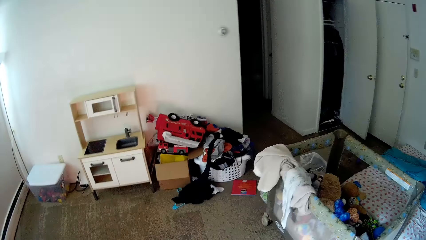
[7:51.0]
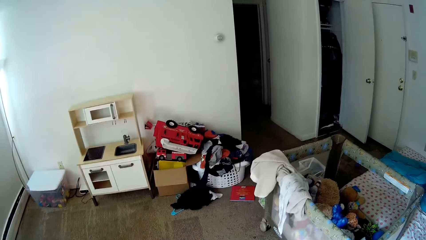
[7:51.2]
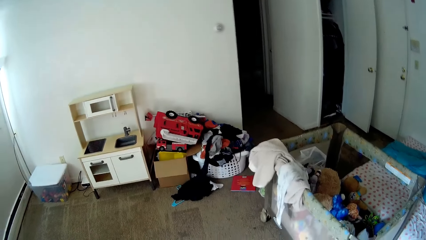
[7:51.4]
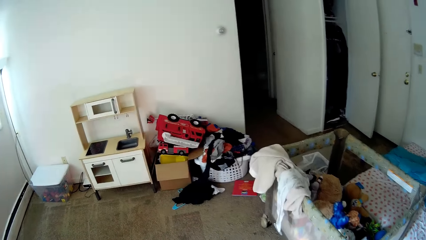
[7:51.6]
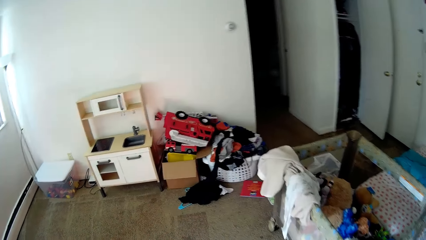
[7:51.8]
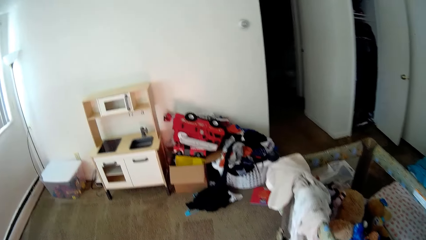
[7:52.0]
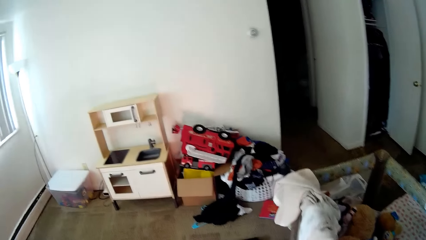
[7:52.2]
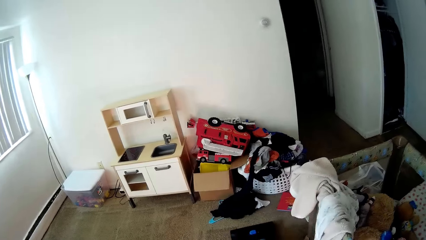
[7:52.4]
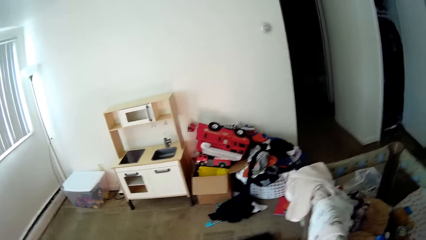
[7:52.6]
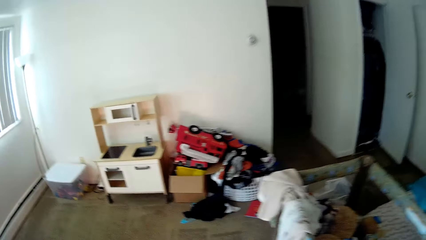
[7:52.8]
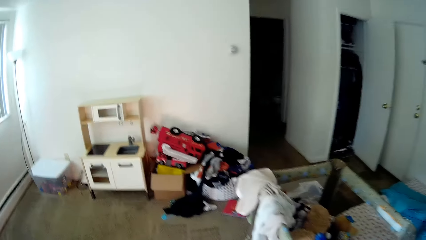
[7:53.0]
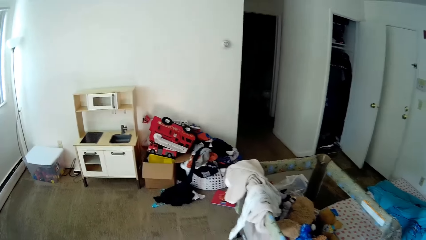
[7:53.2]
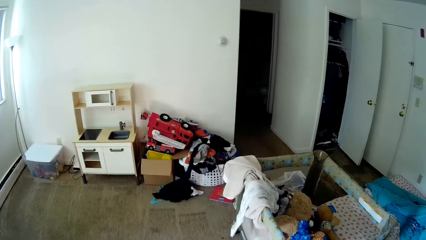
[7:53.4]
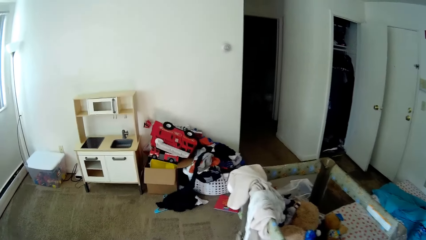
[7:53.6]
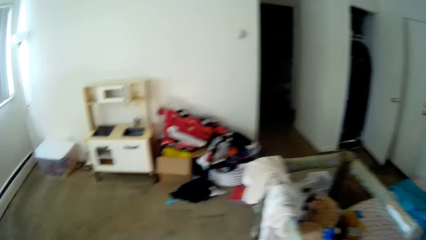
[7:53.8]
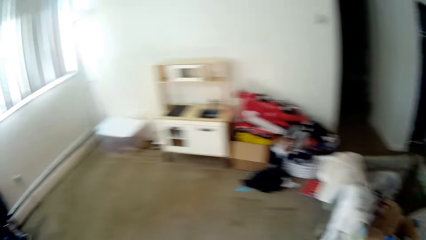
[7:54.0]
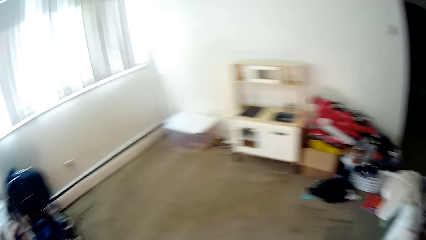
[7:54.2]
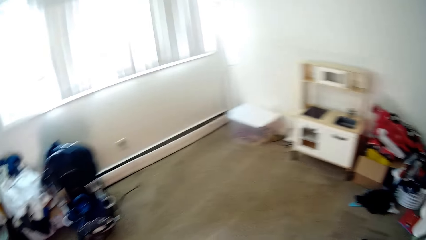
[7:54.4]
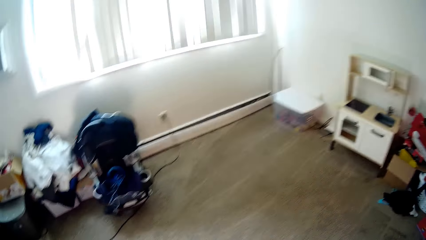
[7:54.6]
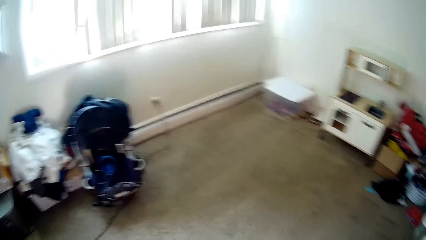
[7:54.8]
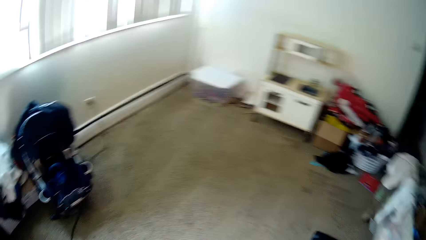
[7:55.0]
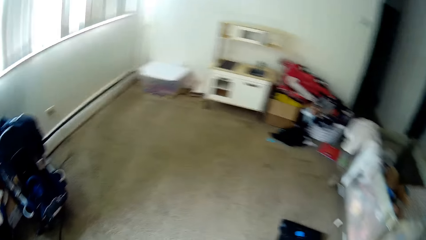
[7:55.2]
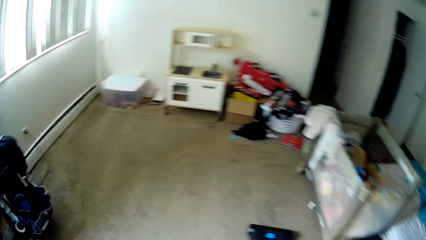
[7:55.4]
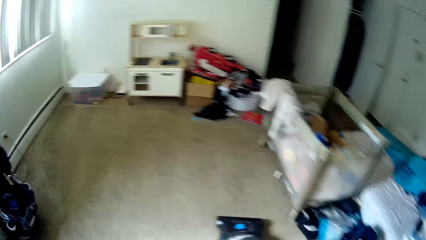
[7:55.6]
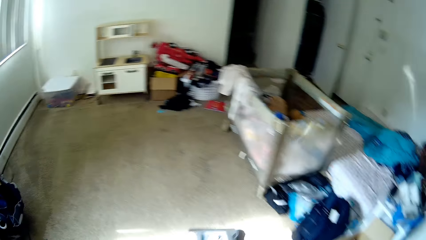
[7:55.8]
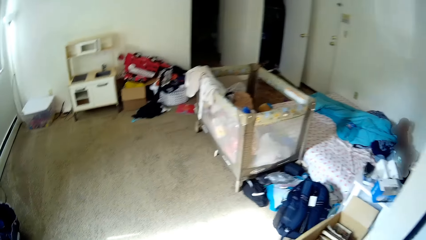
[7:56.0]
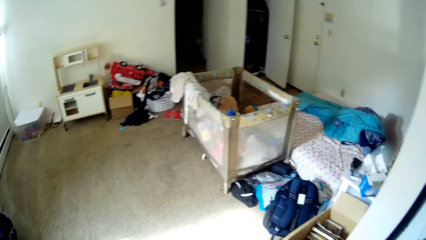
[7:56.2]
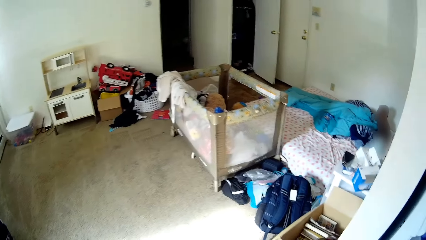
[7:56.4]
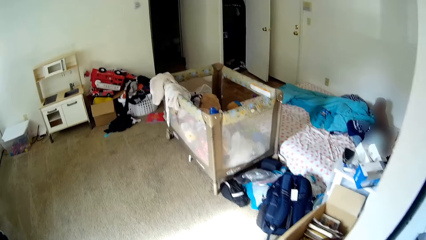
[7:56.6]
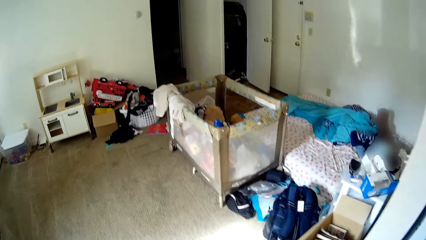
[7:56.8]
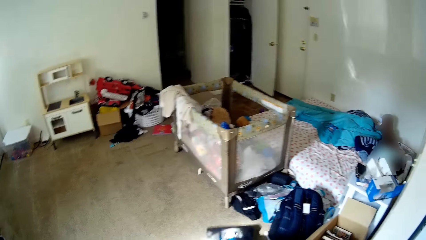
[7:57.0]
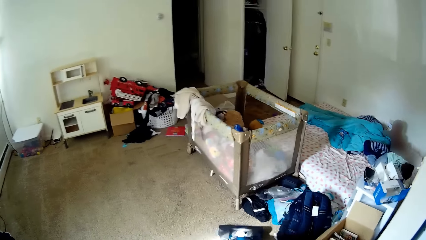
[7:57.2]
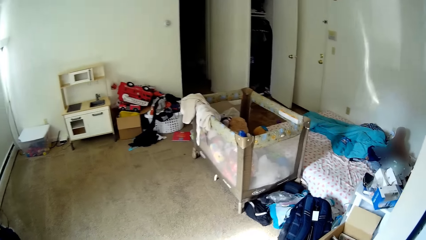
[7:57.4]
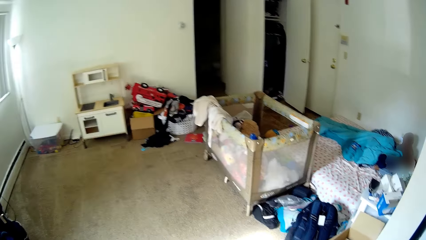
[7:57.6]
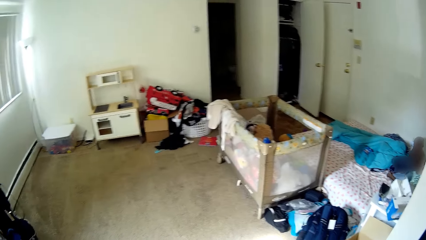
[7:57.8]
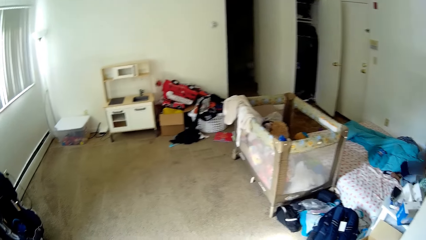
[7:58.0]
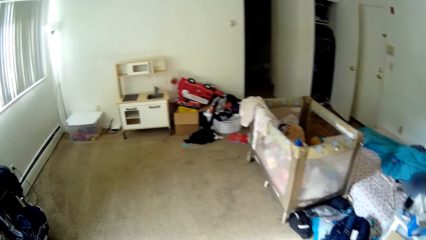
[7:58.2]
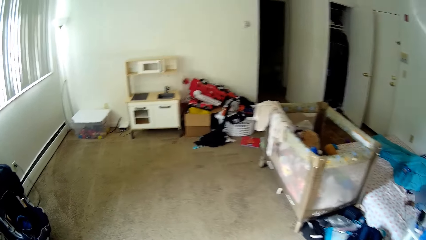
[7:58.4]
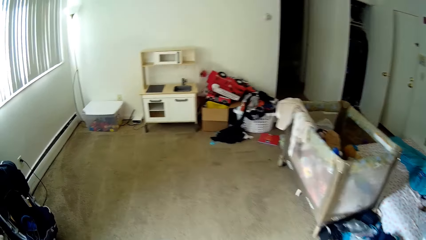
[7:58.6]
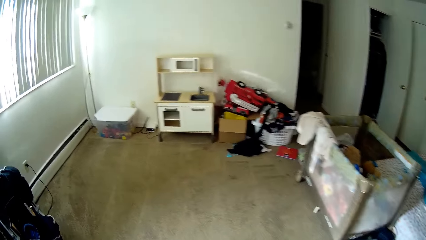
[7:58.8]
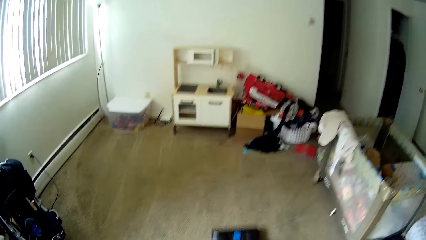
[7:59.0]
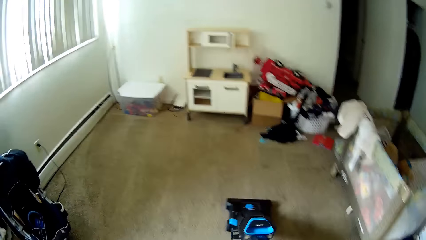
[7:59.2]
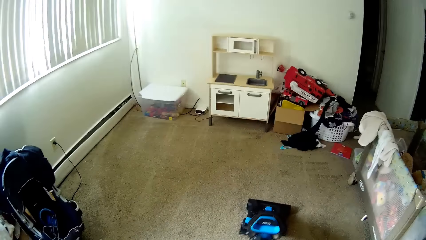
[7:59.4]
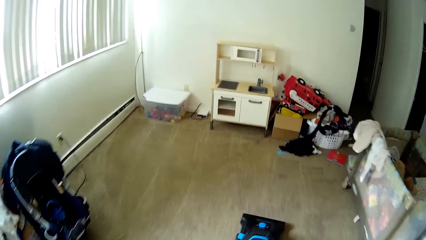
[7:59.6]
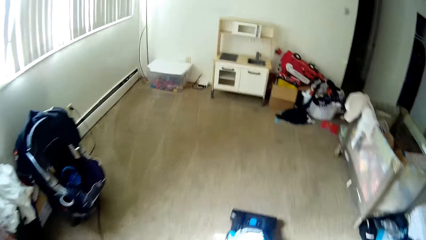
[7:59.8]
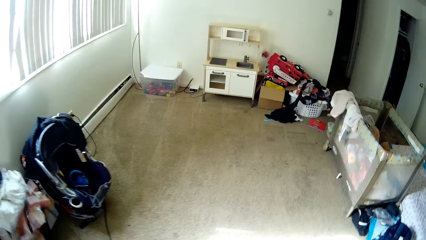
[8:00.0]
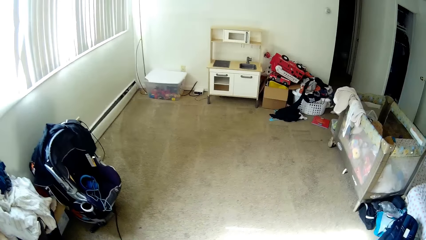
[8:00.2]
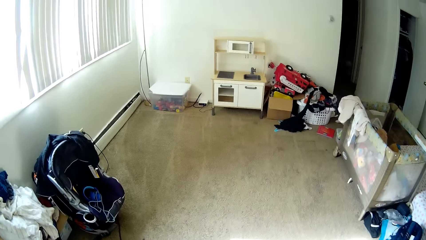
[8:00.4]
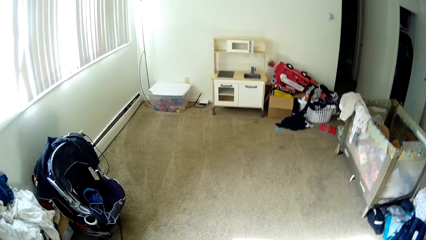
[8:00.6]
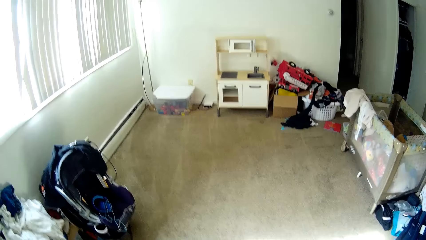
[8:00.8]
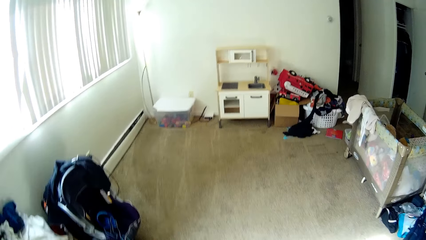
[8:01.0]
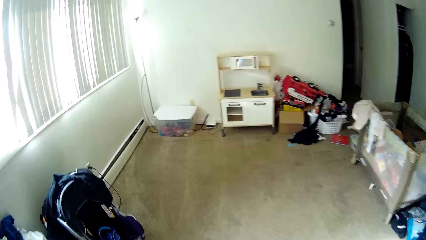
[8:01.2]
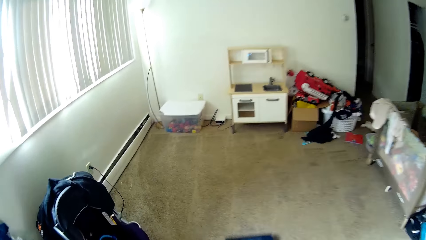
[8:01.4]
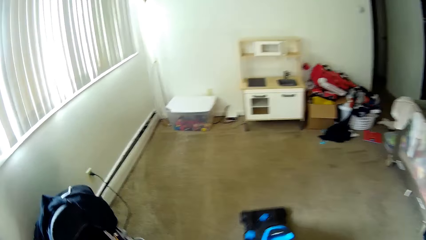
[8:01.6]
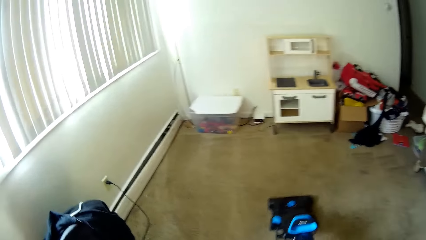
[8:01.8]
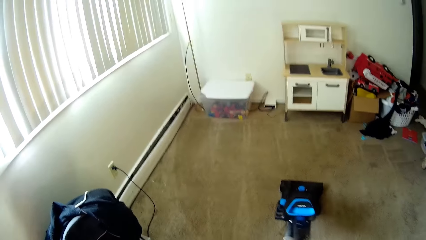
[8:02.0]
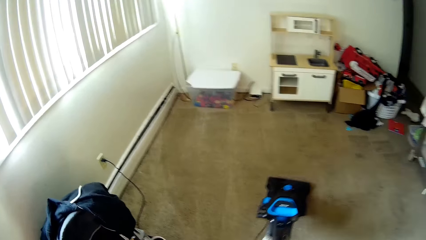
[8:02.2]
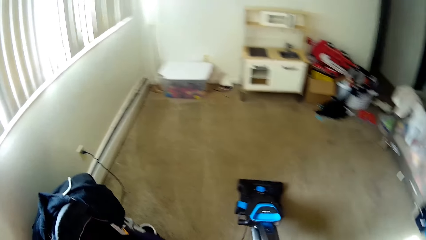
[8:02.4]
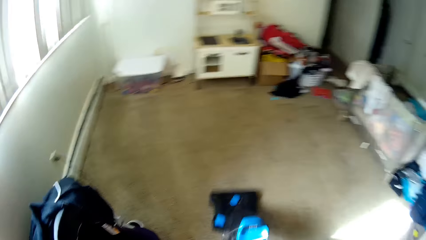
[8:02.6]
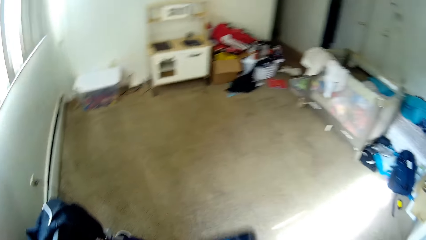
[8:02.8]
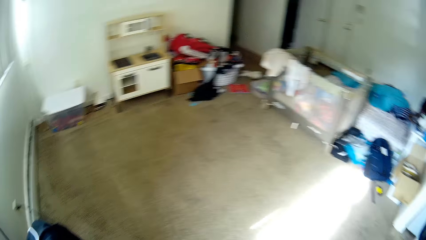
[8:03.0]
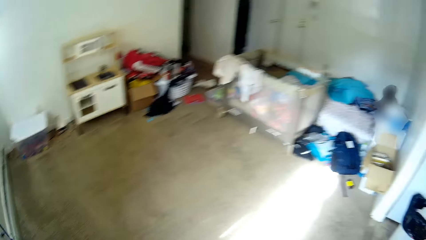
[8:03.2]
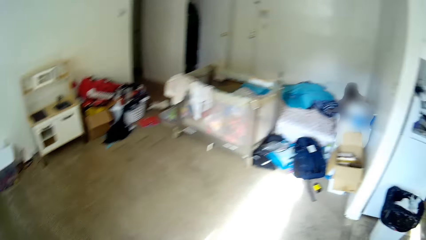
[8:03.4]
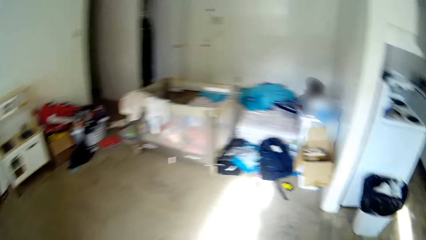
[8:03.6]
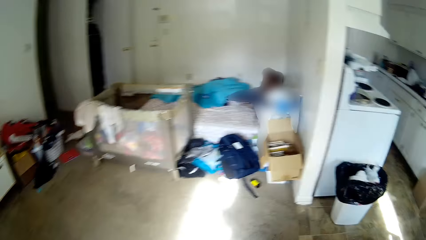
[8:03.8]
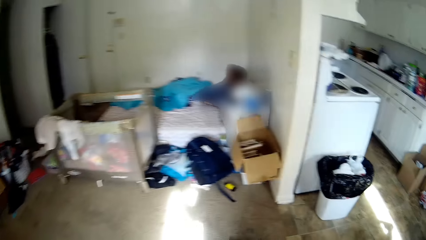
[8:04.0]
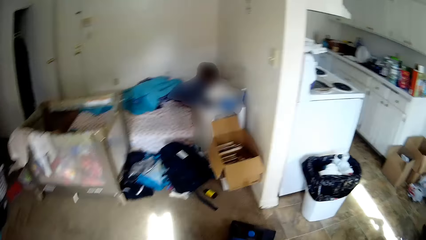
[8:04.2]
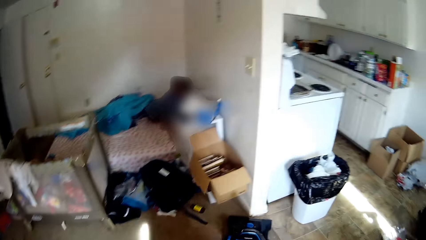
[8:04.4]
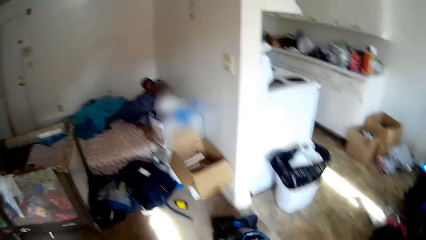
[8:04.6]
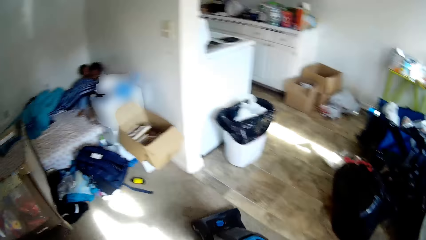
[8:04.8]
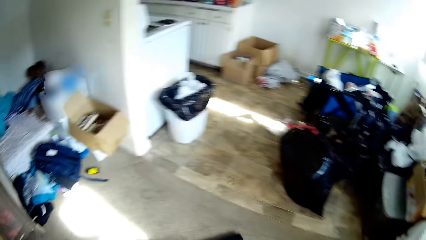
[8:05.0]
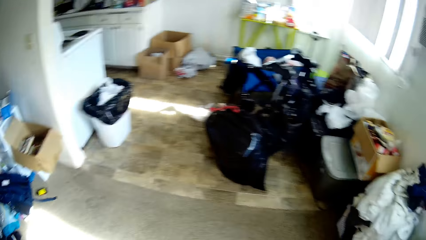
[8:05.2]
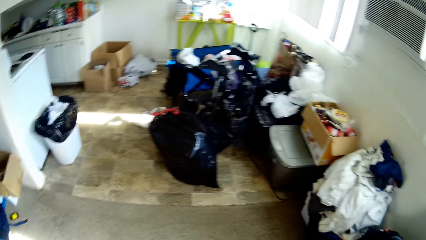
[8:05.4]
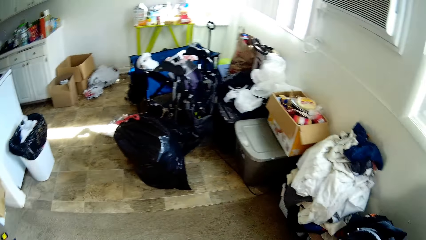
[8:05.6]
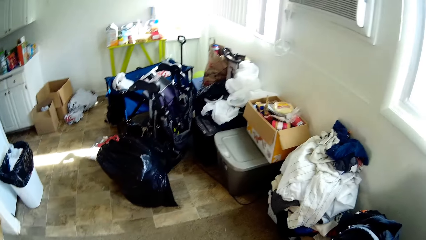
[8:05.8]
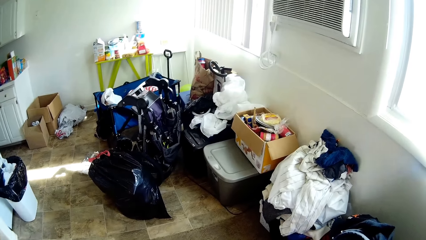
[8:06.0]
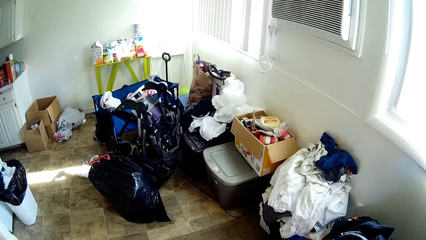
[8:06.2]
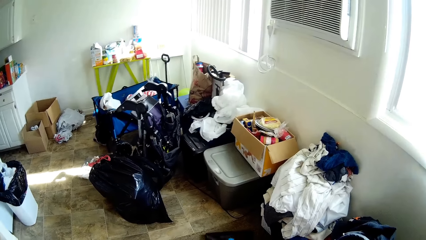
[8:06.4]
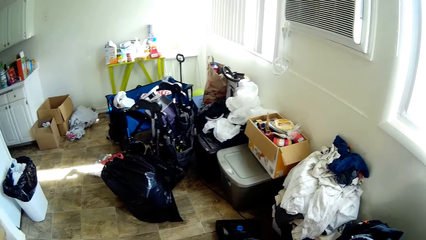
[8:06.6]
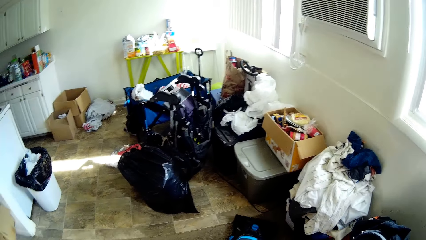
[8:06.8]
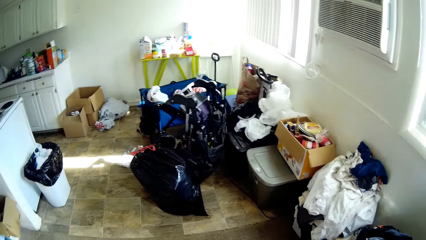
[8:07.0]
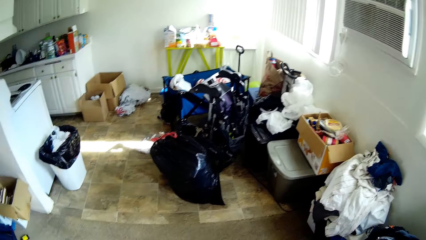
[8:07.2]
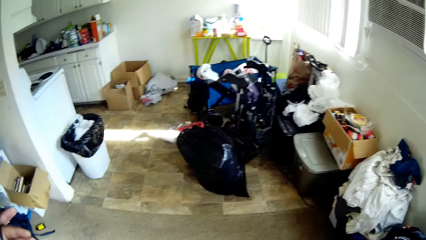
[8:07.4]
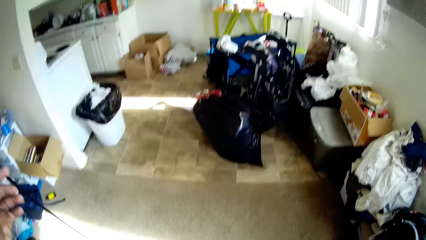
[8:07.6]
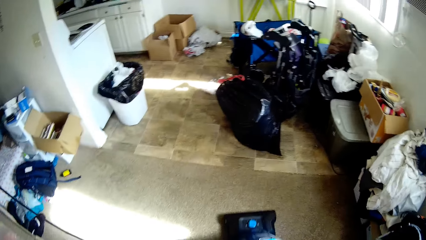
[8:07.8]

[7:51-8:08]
The camera wearer touches the cloth with the left hand. She looks around. She moves around the room. She moves the vacuum cleaner with the right hand. She does something. She cleans the carpet with a vacuum cleaner. She moves the left hand. She cleans the carpet with the vacuum cleaner. She looks around. She moves around the room. She pulls the wire with her left hand. She does something.
